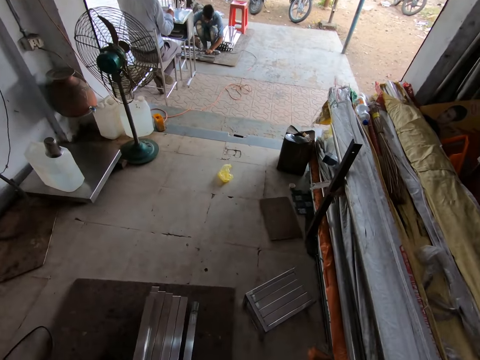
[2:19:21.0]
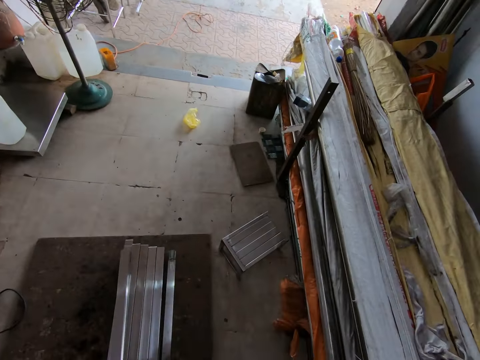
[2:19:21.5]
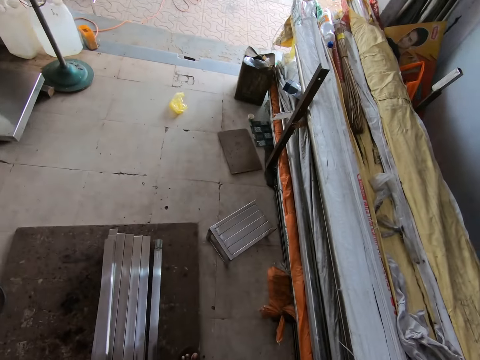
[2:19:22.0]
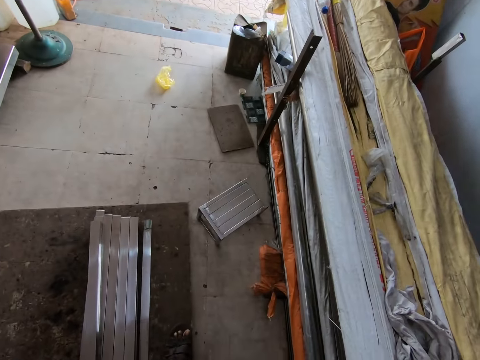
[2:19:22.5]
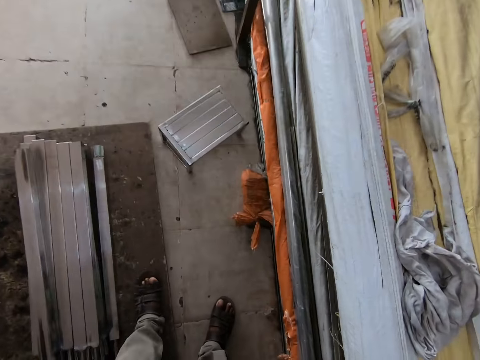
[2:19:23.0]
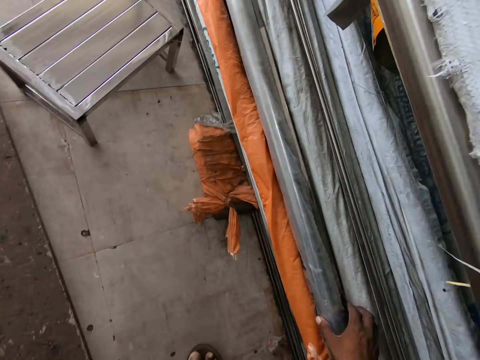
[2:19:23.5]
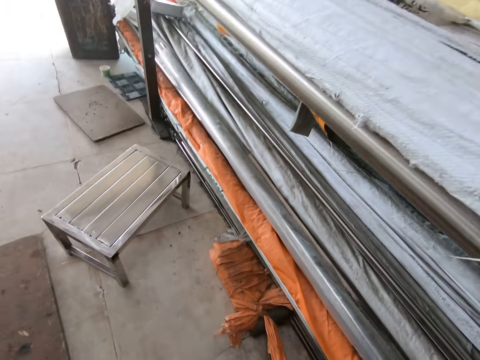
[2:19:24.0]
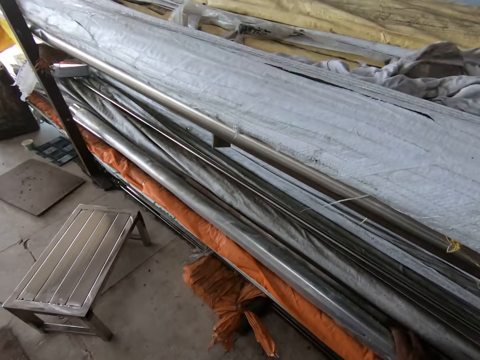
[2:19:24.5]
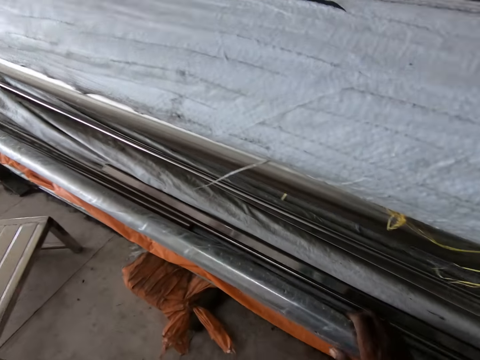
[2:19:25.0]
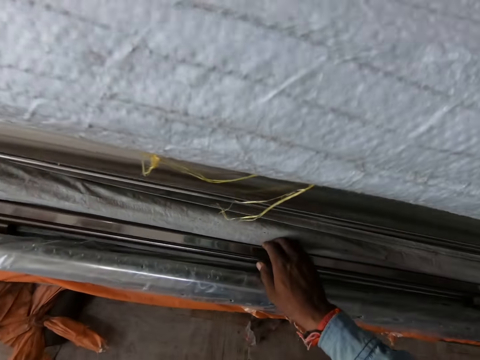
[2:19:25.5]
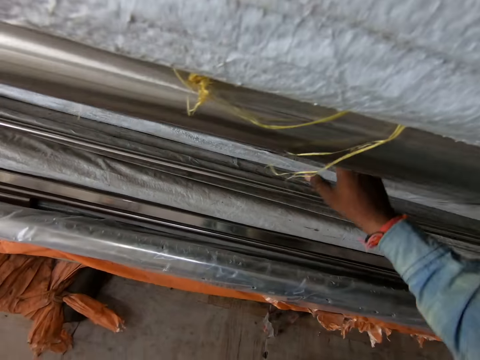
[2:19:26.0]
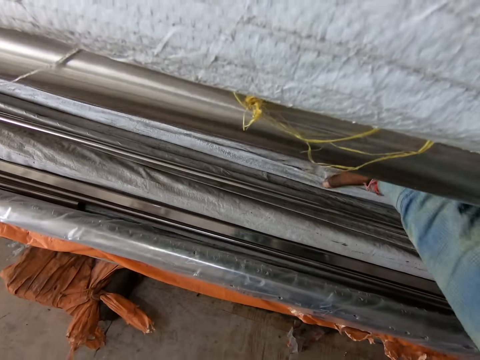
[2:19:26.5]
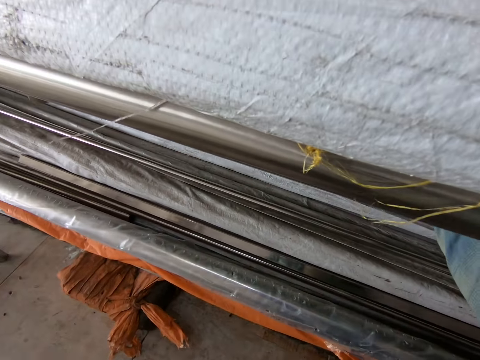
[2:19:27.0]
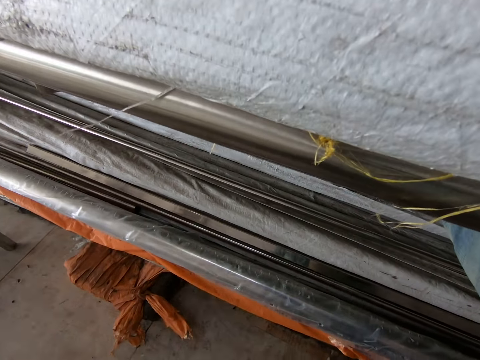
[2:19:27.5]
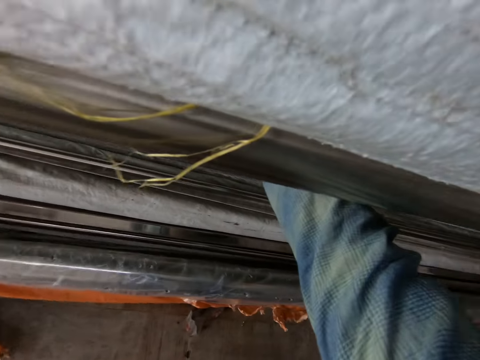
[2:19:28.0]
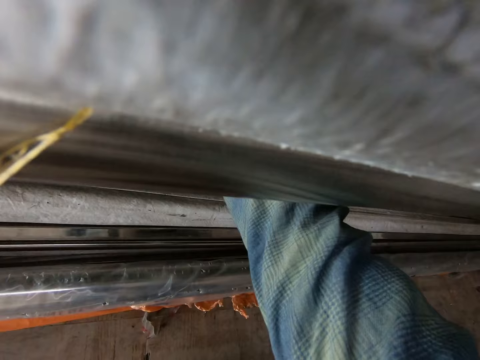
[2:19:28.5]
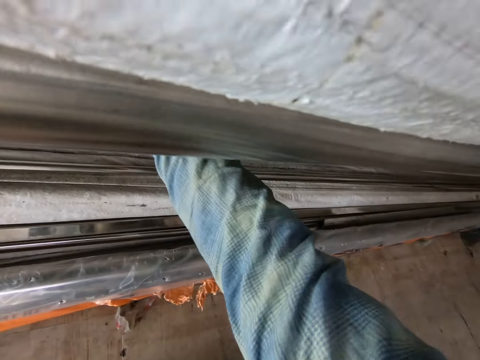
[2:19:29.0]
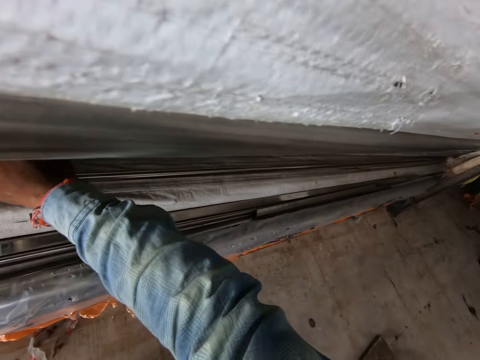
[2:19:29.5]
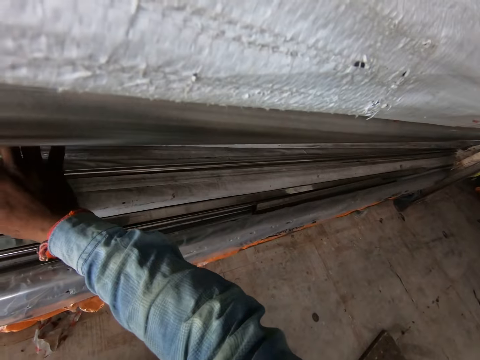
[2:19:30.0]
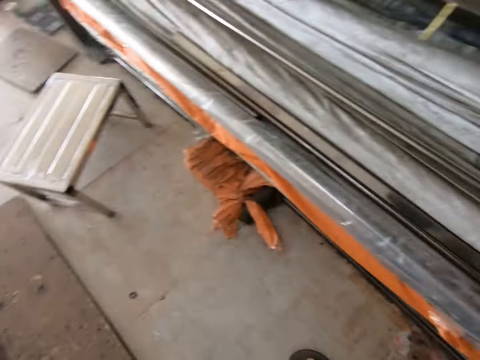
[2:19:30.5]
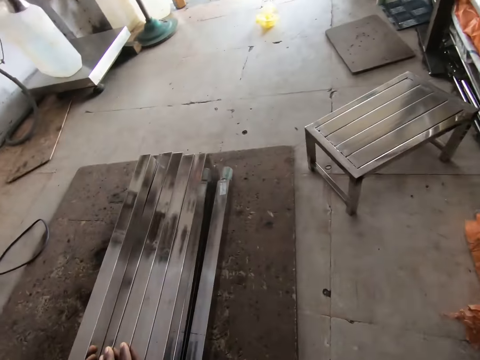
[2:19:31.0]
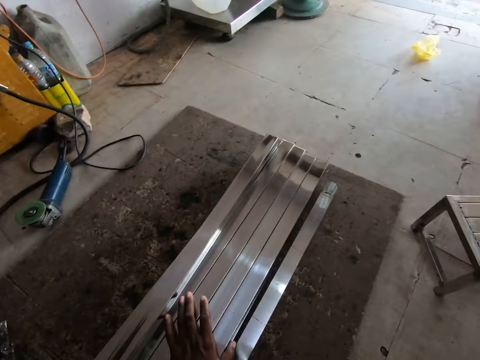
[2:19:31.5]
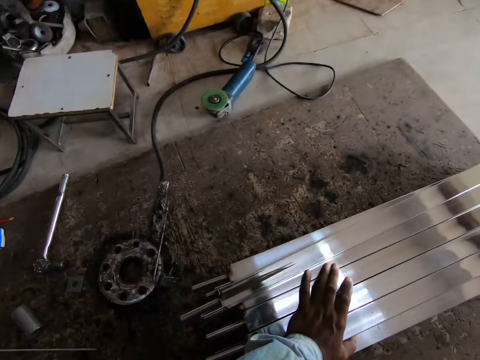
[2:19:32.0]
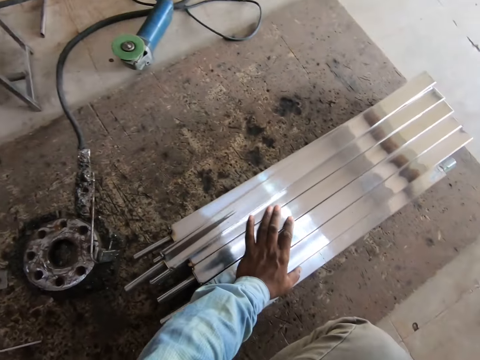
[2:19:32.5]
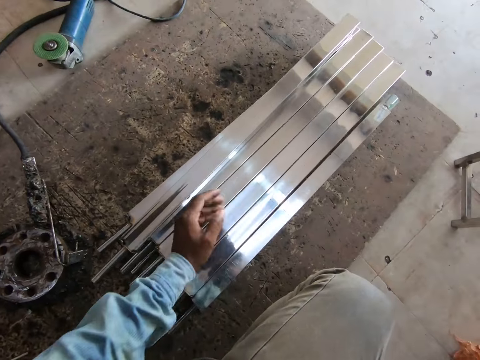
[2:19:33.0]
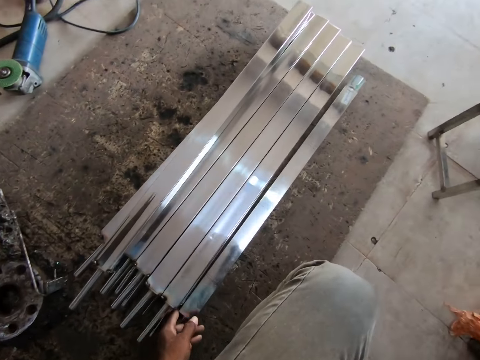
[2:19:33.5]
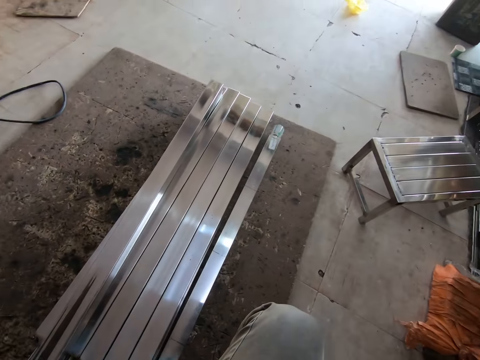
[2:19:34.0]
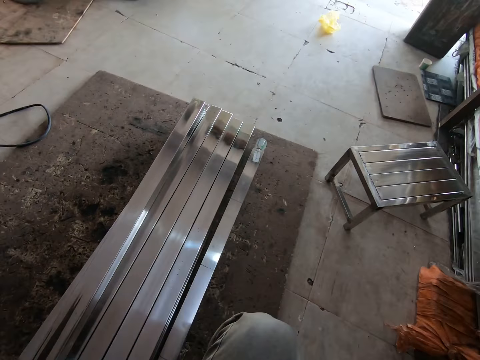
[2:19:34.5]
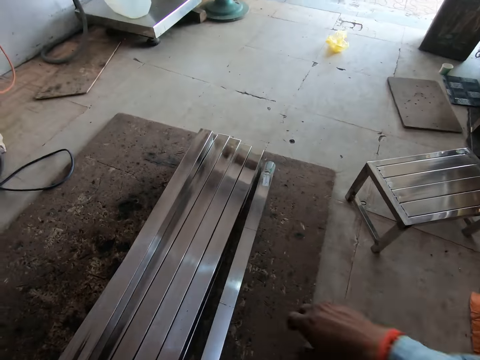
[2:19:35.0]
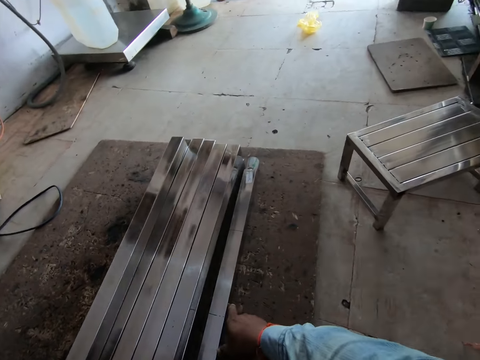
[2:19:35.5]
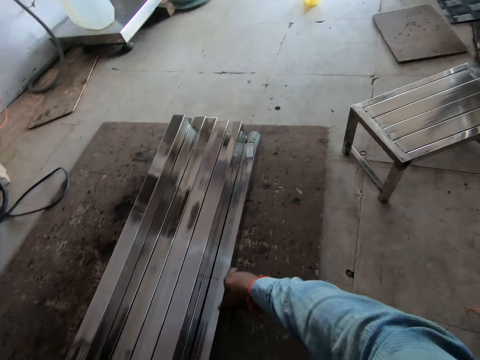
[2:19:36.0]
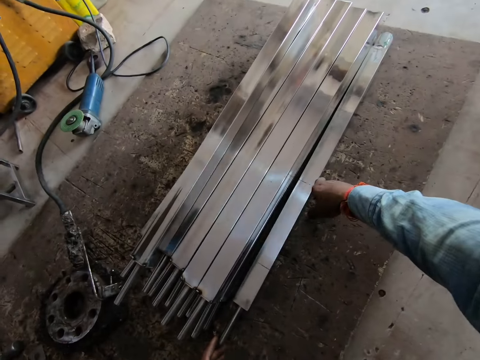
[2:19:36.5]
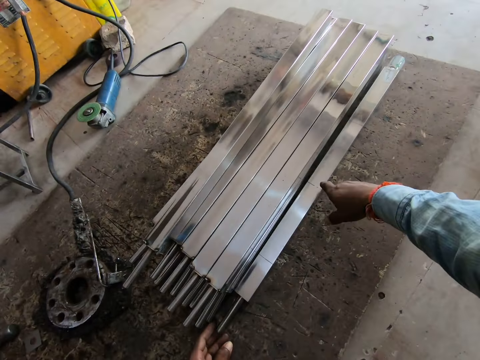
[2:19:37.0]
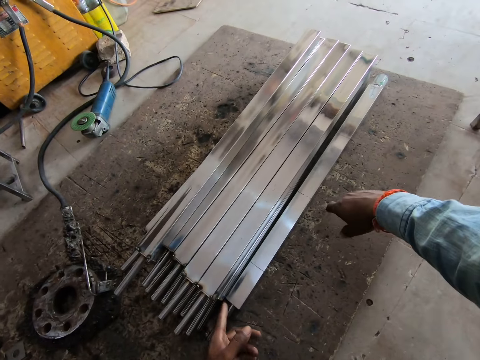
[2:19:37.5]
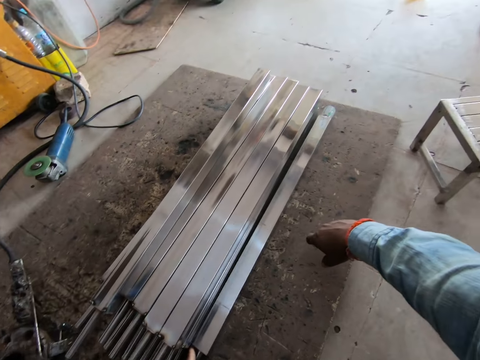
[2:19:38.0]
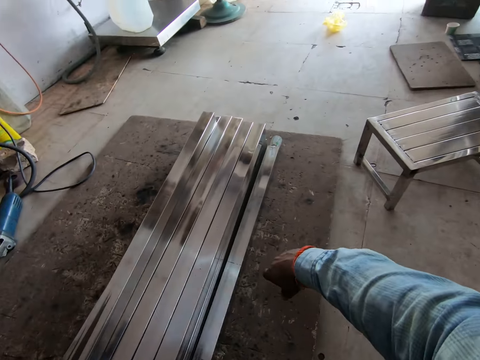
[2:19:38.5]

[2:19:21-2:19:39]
The camera wearer holds some aluminum poles with his right hand. He searches around metal bars. He touches the aluminum bar on the floor with his left hand. He looks at the metal bar on the ground. He touches the aluminum bar on the floor with both hands.

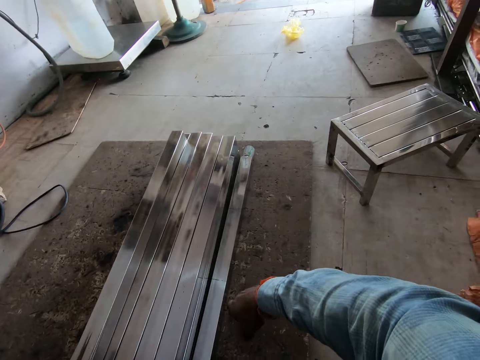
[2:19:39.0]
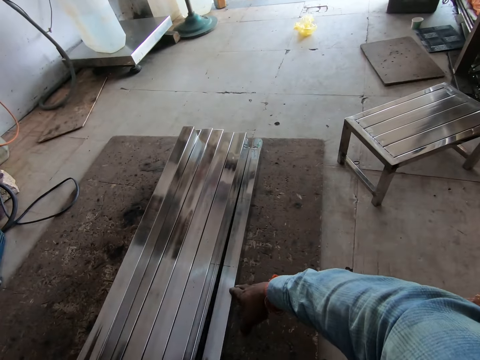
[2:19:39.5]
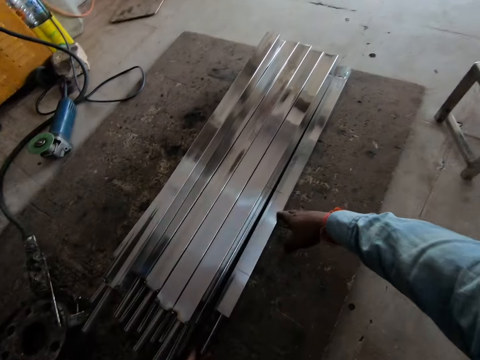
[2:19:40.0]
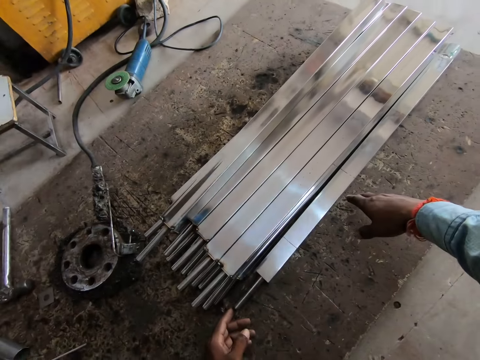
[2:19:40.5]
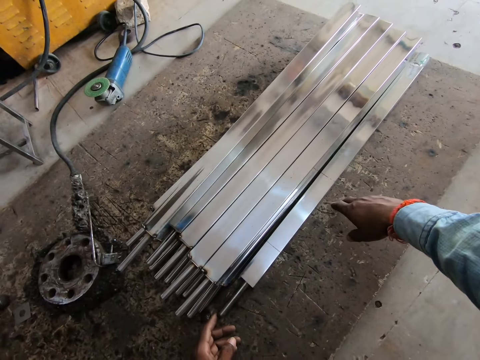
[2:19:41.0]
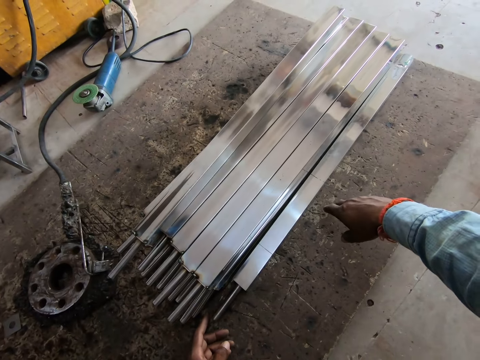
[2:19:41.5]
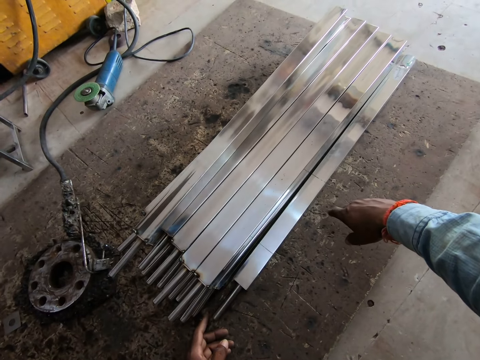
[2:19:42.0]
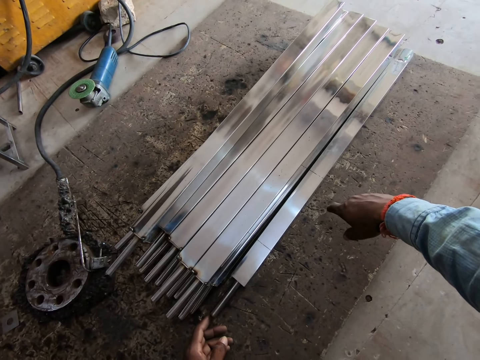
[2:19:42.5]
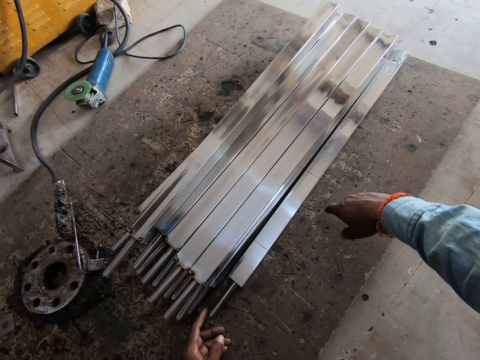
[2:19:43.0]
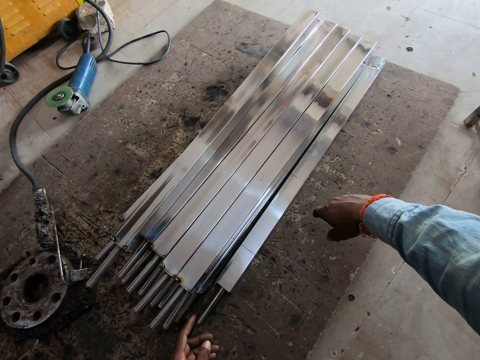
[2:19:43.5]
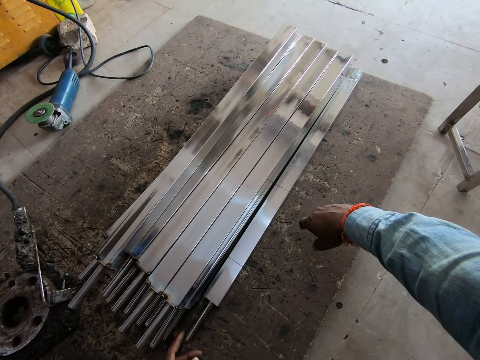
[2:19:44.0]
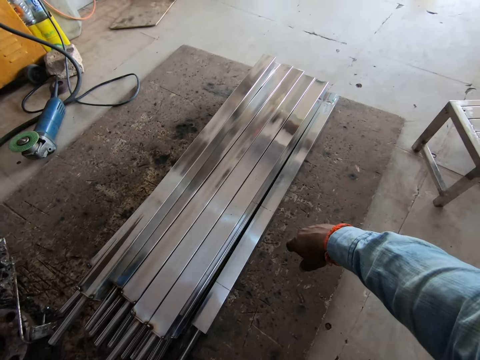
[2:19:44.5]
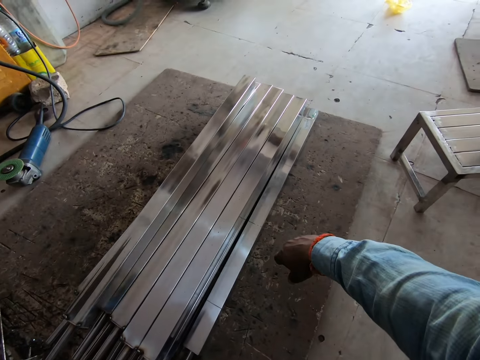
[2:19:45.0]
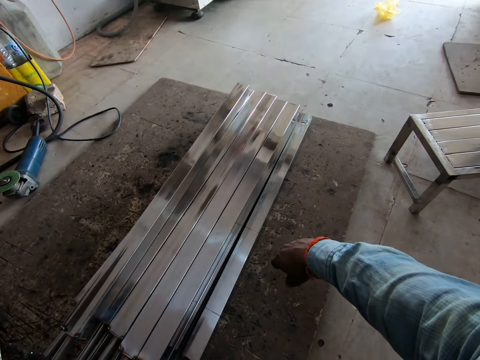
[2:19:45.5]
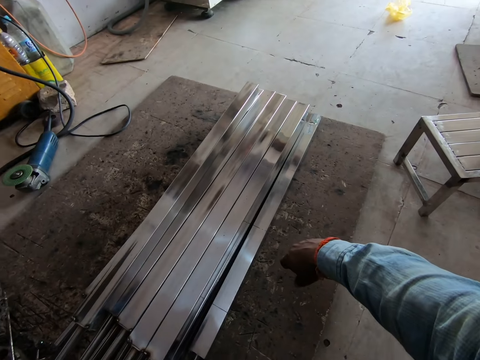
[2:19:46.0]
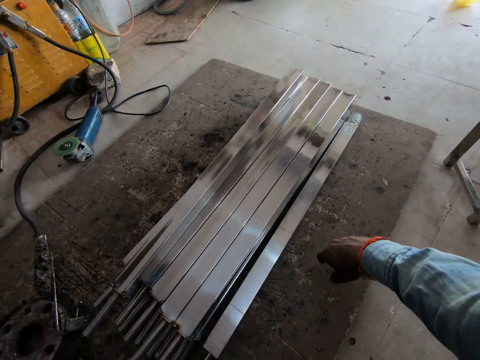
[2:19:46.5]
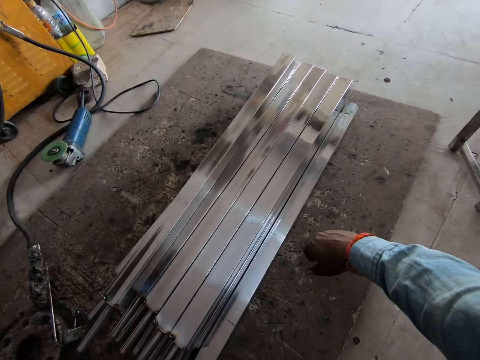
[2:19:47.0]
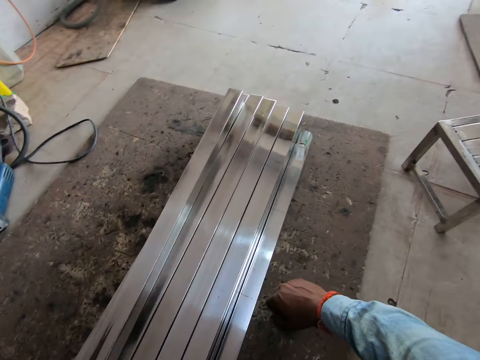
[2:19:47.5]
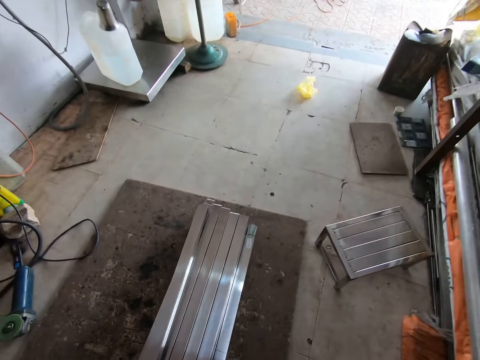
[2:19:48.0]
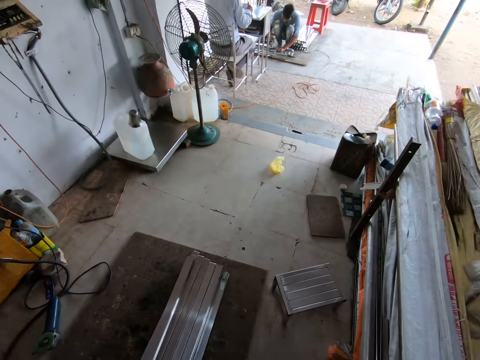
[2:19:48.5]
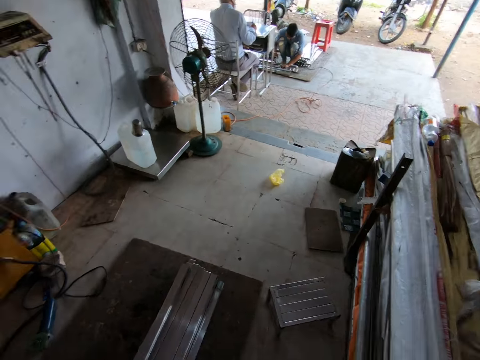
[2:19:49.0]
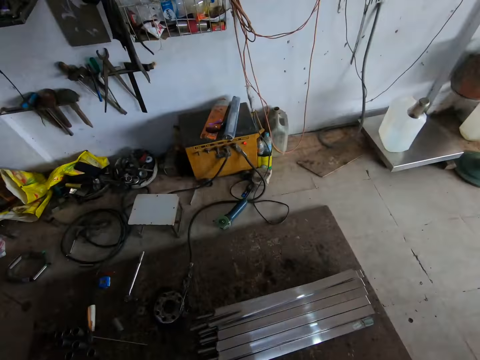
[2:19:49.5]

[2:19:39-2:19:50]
The camera wearer touches the aluminum bar on the floor with his left hand. He moves the aluminum bar on the floor with his left hand.
